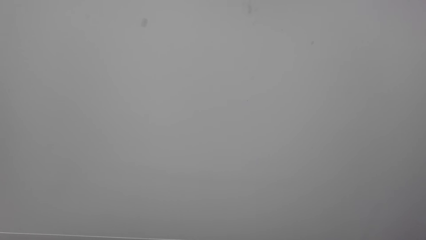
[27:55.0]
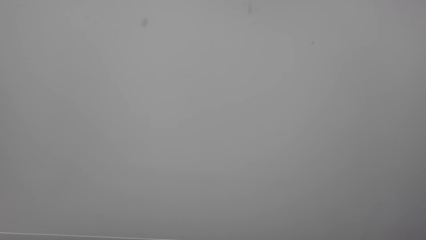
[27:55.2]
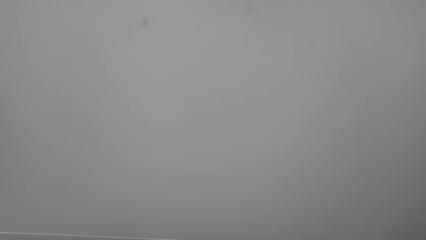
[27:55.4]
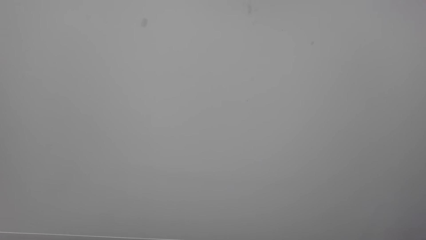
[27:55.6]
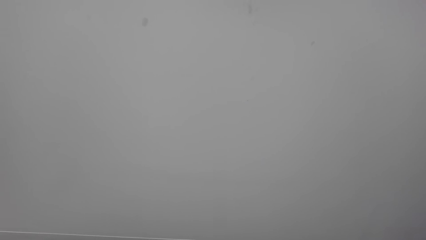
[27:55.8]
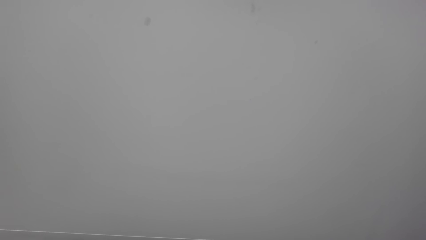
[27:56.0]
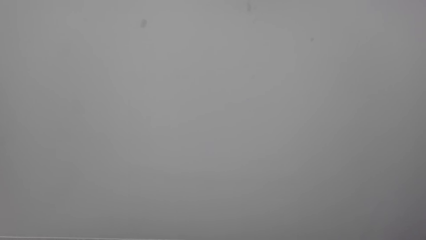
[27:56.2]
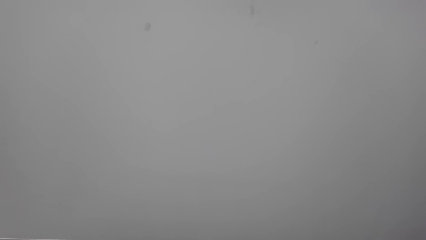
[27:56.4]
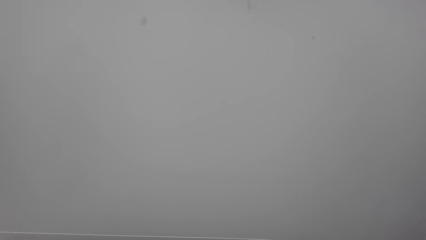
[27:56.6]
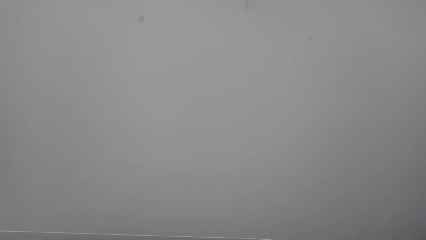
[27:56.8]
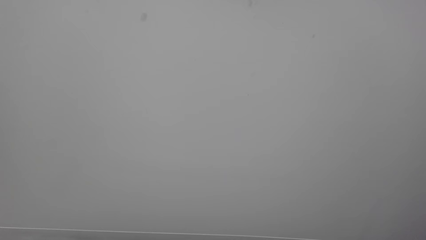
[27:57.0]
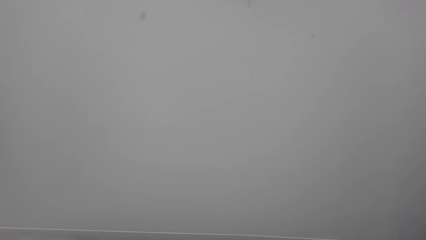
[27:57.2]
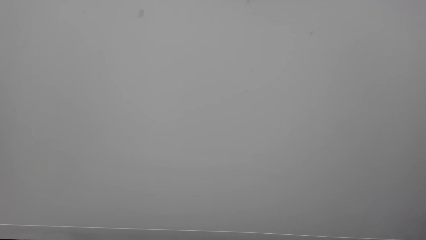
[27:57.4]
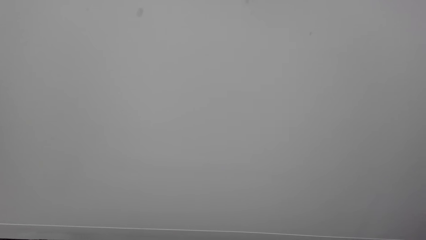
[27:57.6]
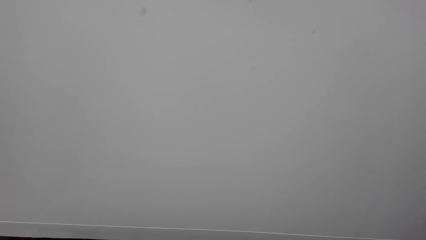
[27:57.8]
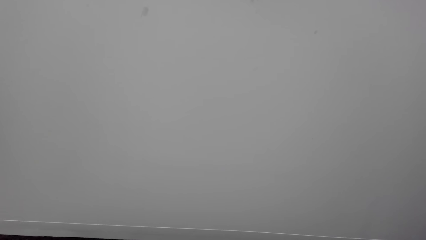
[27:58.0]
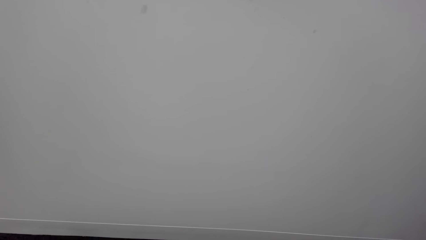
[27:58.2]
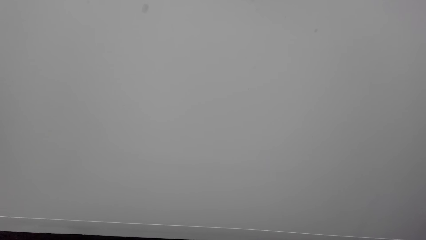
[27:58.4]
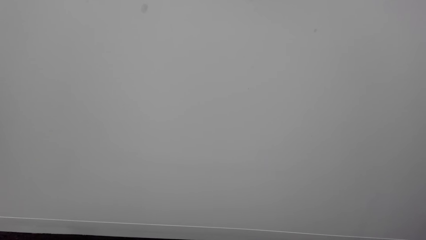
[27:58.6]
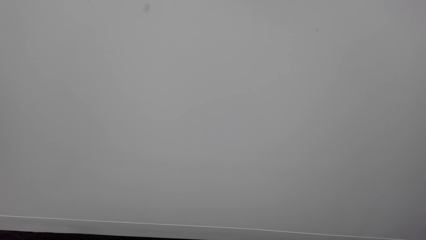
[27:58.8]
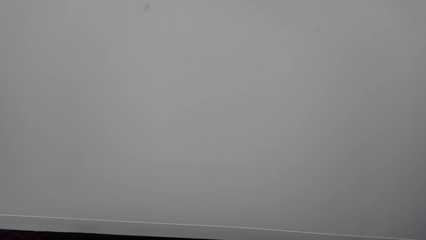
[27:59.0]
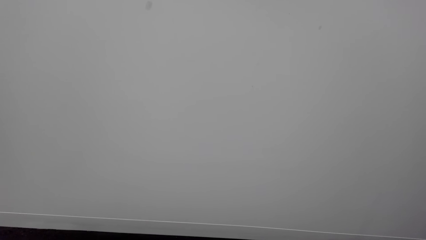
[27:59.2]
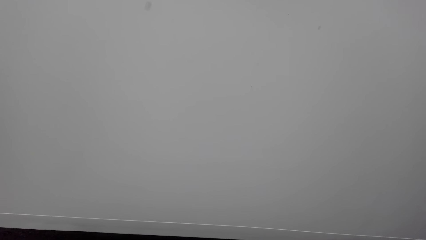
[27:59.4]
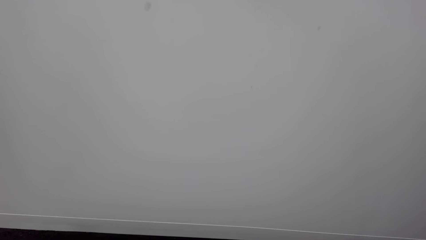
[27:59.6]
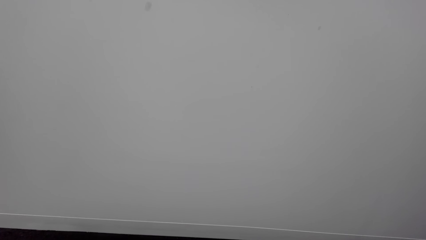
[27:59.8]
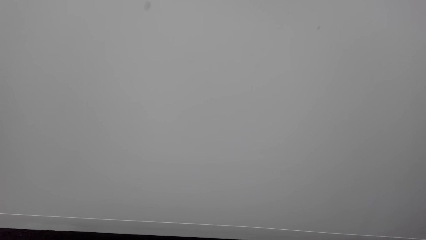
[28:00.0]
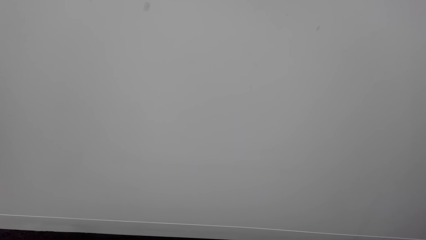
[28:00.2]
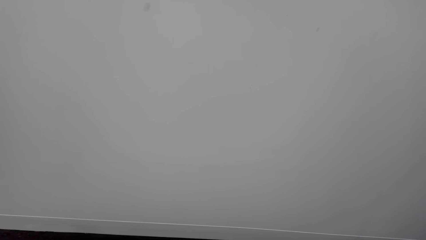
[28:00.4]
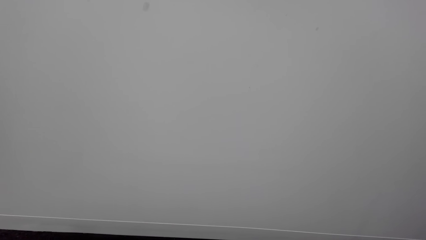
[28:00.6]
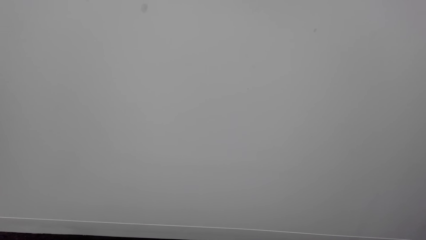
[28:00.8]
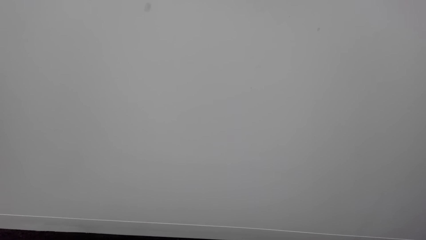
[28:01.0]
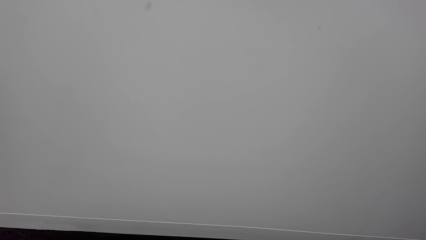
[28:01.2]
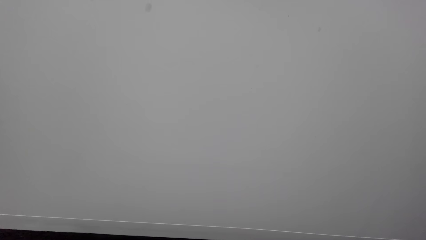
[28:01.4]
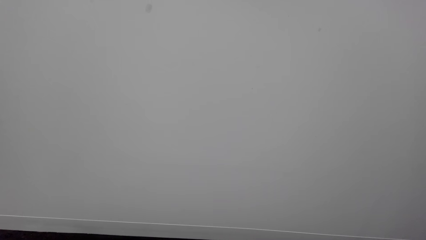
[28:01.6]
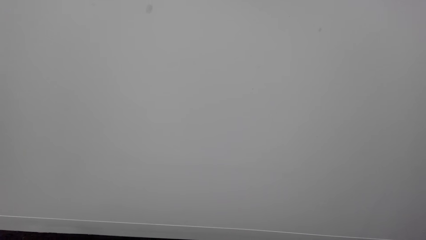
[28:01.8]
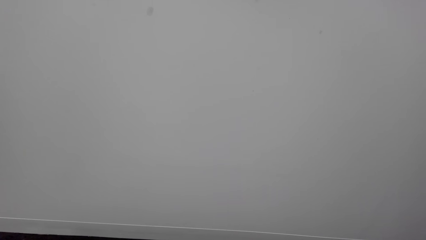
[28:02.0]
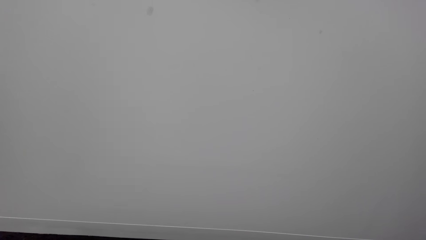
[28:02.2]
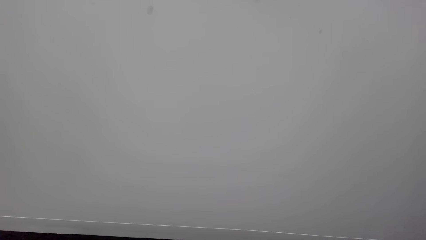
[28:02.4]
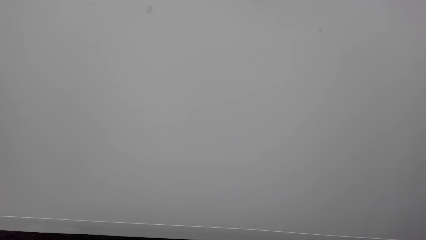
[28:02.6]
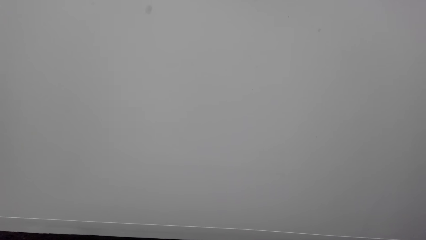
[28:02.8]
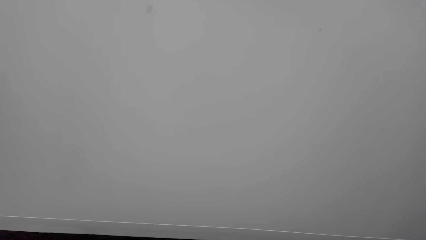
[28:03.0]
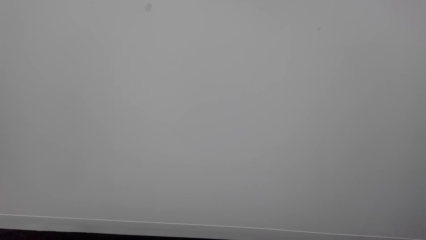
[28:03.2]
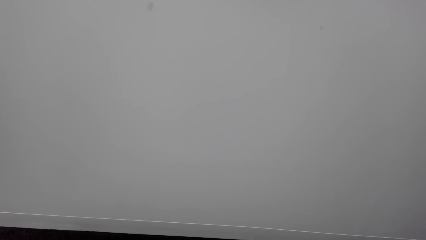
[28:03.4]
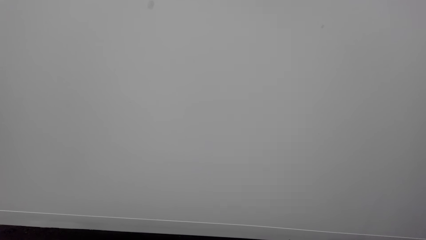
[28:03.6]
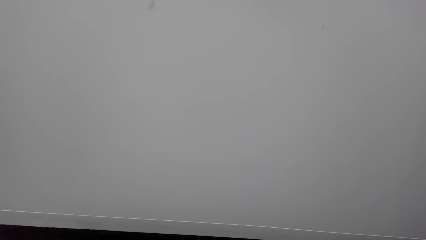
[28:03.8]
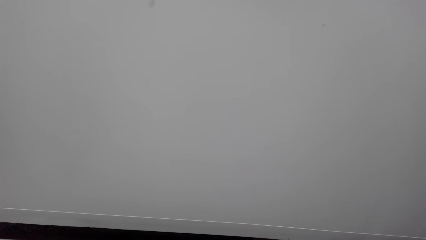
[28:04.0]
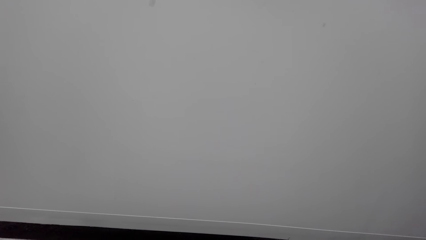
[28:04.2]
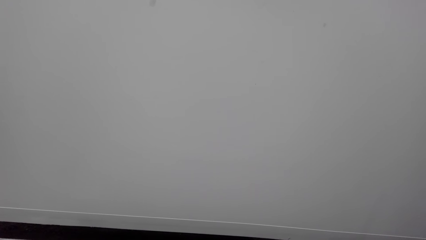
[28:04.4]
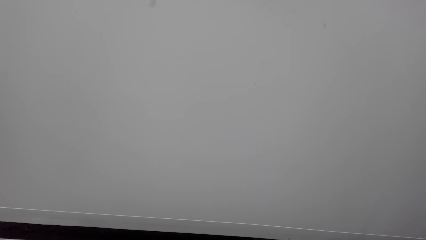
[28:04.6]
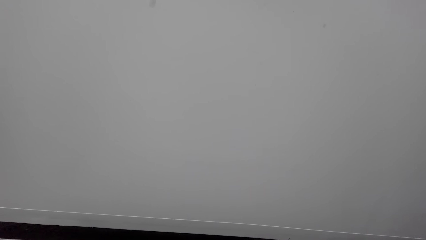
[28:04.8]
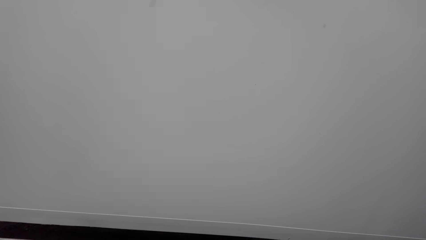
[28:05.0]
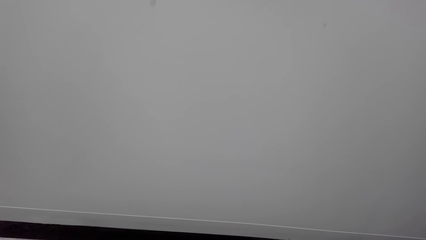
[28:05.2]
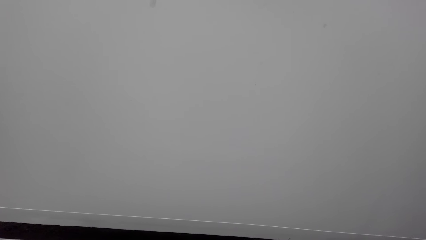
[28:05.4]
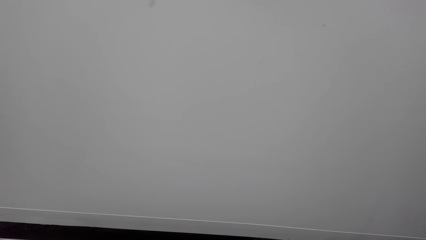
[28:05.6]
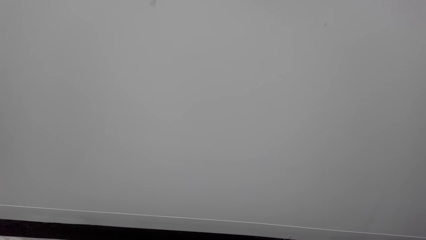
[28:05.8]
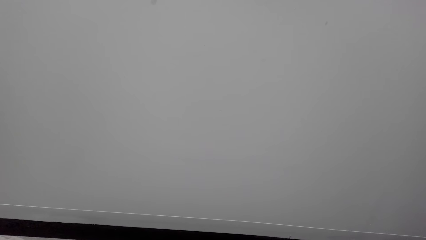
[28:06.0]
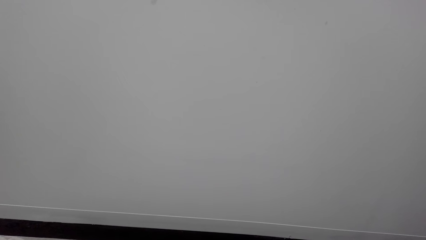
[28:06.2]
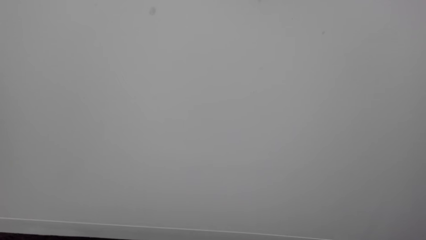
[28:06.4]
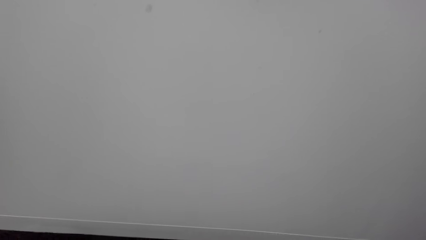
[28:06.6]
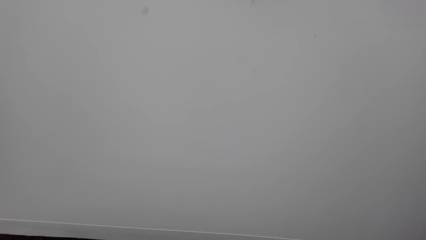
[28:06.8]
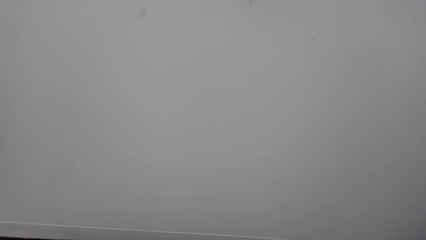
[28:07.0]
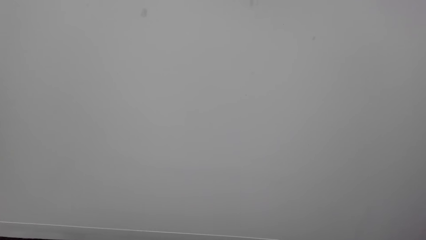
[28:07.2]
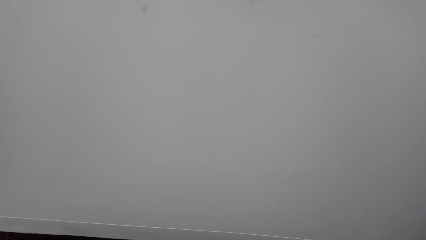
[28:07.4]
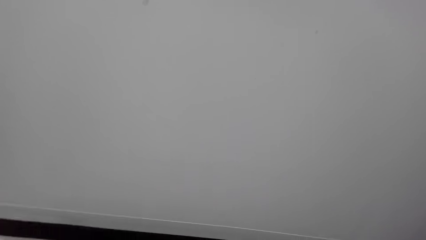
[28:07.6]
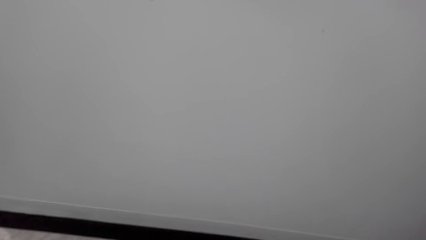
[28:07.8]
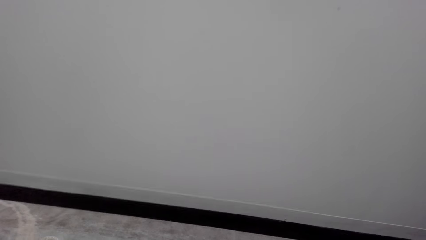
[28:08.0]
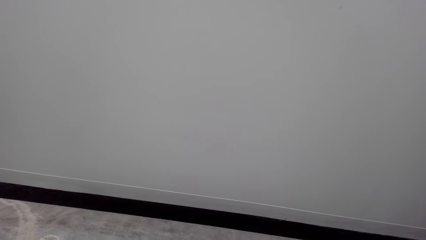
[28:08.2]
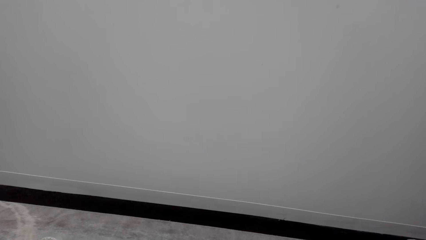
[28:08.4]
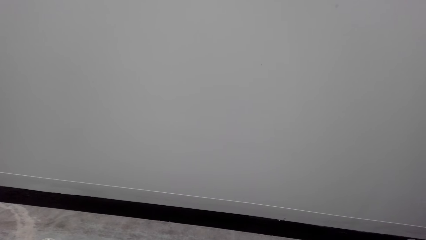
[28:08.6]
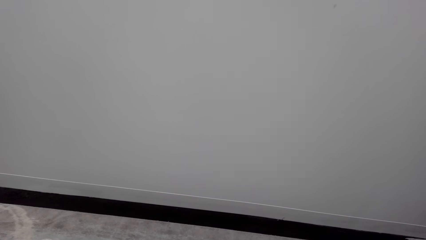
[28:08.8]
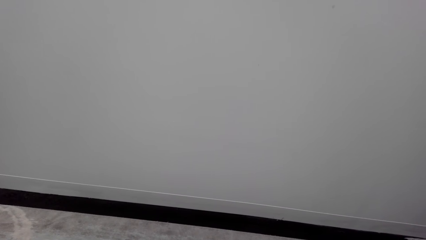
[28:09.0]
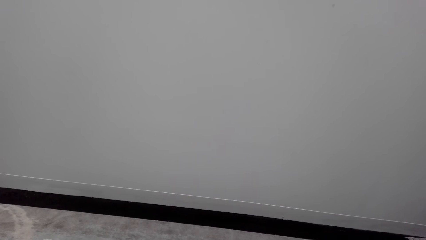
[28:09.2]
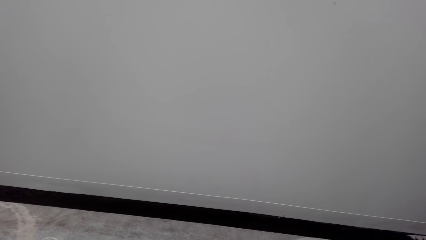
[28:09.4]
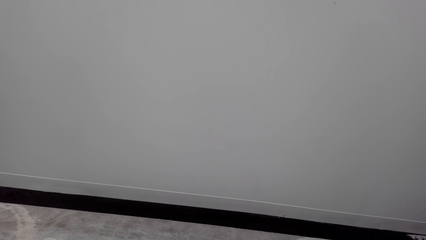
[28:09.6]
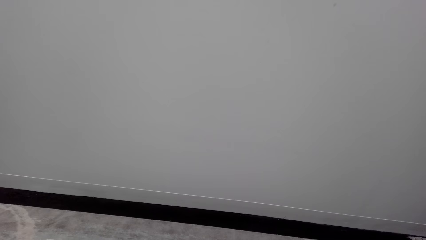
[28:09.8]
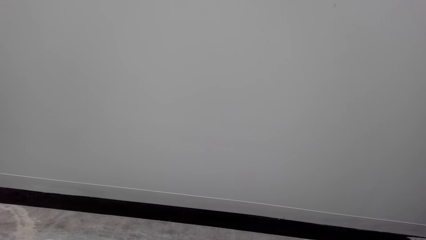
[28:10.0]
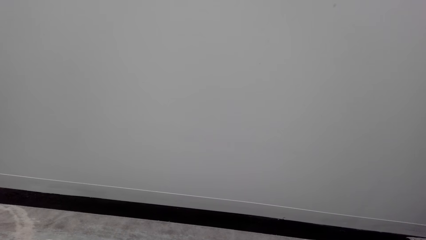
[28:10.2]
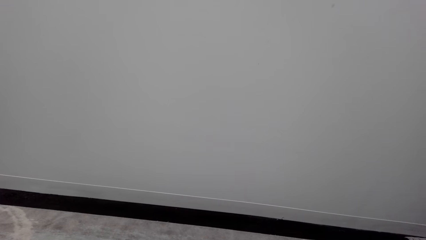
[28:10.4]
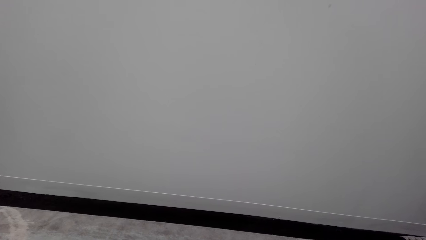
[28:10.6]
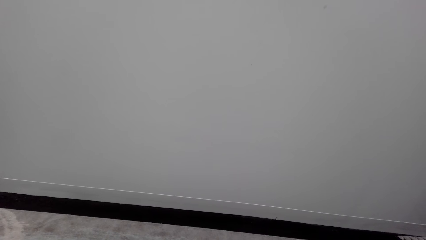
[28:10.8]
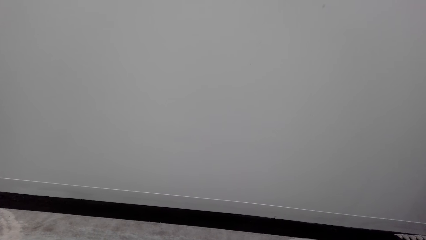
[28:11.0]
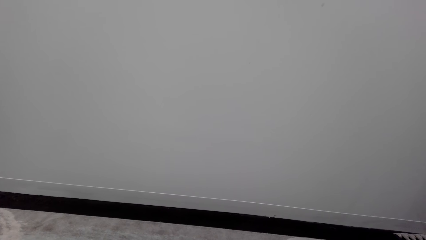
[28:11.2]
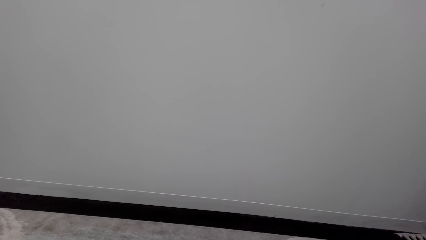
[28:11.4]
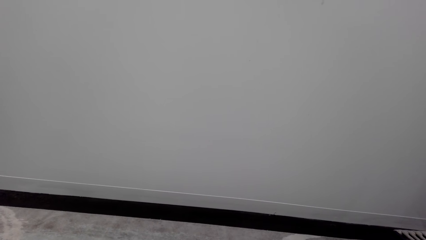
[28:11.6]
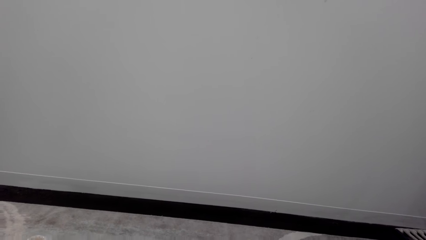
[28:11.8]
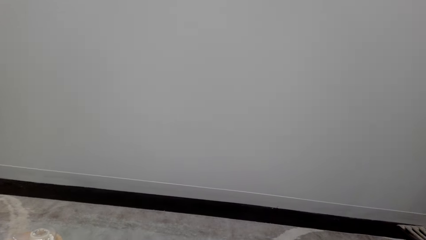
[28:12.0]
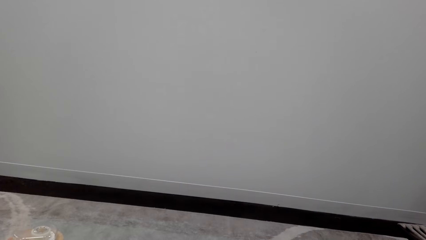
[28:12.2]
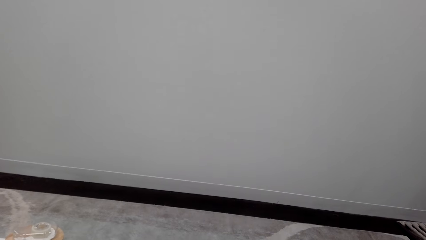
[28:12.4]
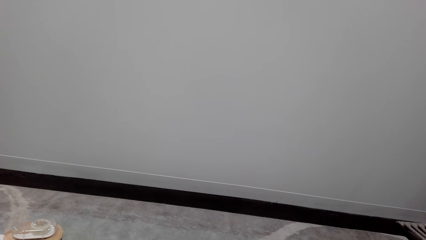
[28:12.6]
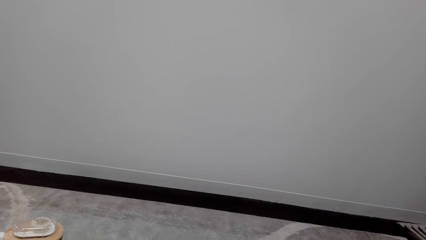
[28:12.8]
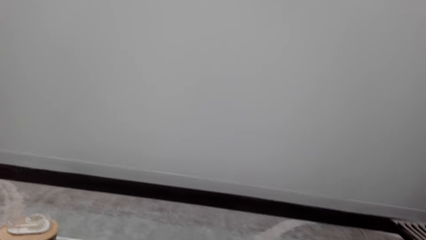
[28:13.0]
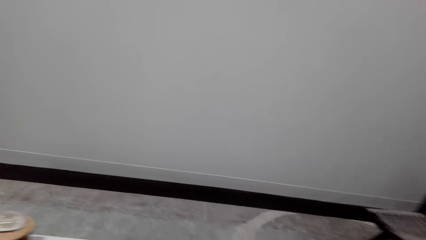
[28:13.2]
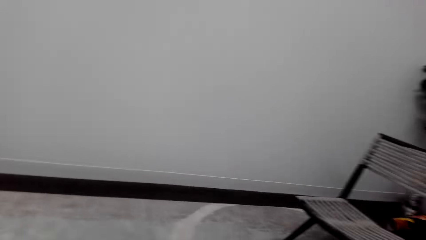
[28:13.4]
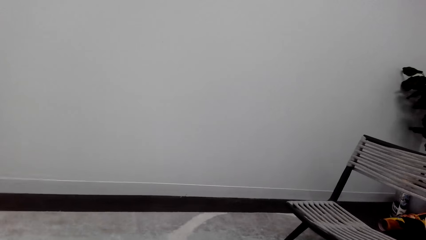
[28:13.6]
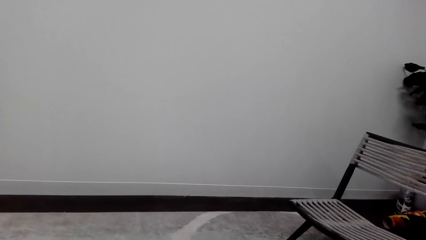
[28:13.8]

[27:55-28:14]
The camera wearer talks over the phone. They look around a room. They talk over the phone. They look around the room.
